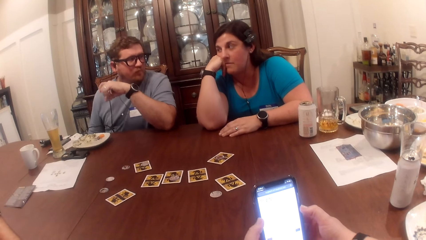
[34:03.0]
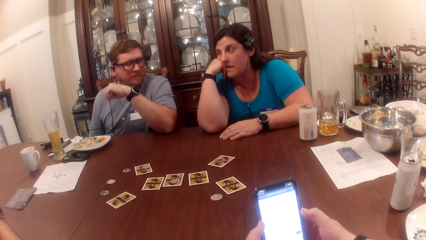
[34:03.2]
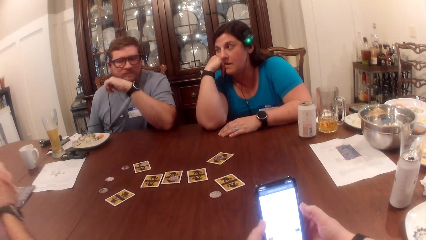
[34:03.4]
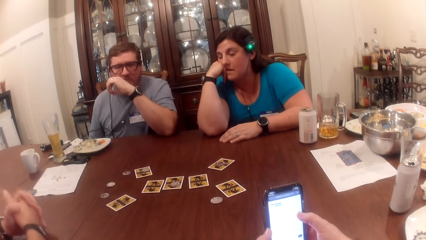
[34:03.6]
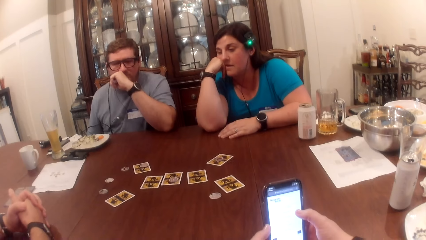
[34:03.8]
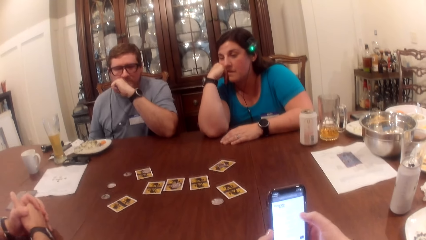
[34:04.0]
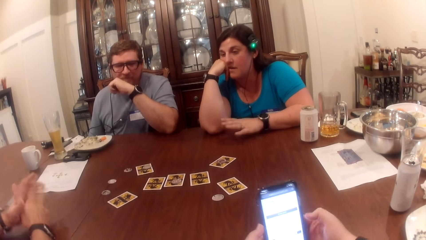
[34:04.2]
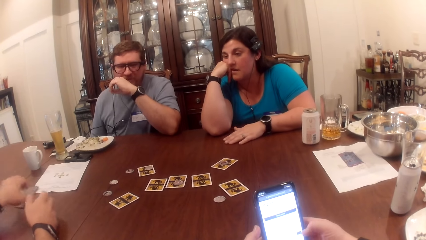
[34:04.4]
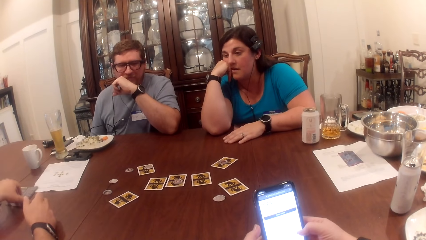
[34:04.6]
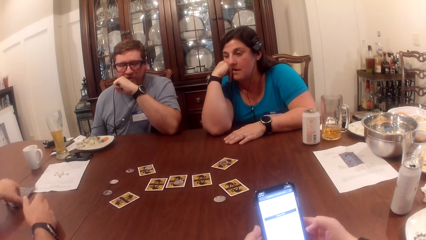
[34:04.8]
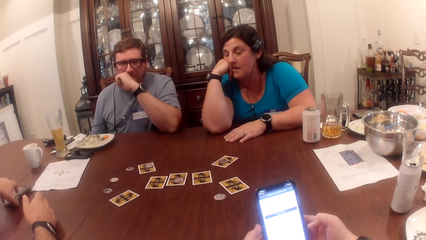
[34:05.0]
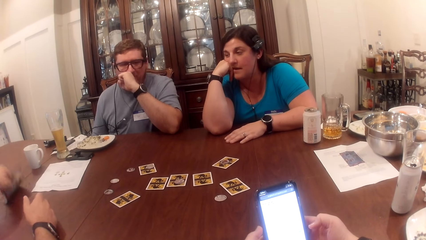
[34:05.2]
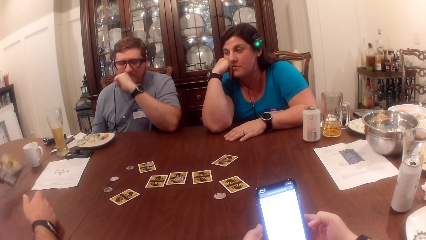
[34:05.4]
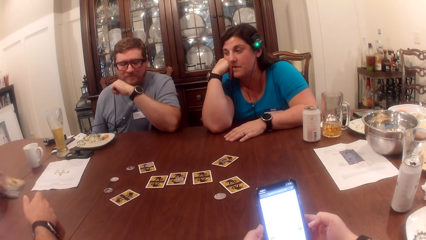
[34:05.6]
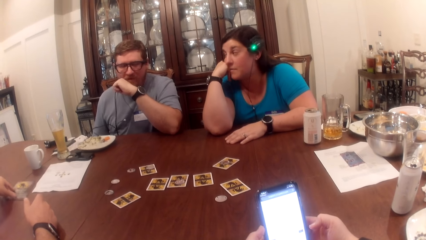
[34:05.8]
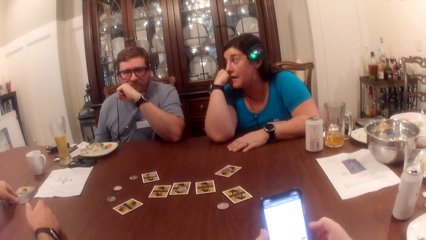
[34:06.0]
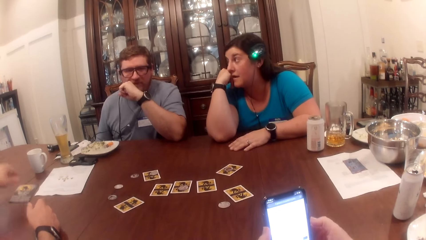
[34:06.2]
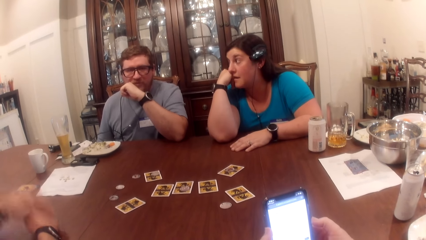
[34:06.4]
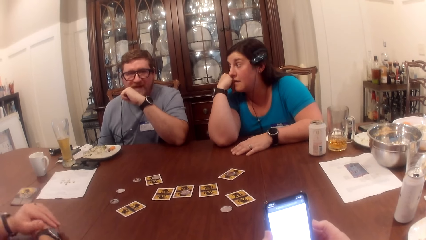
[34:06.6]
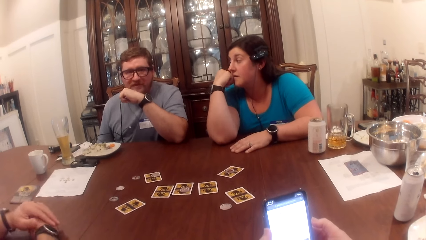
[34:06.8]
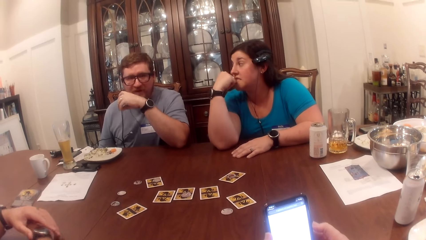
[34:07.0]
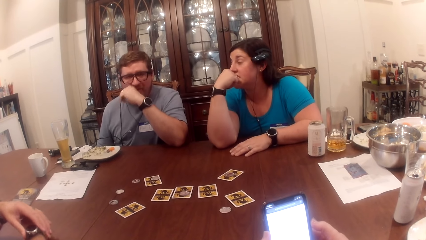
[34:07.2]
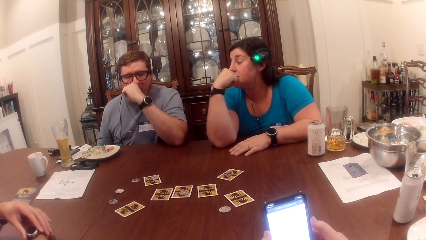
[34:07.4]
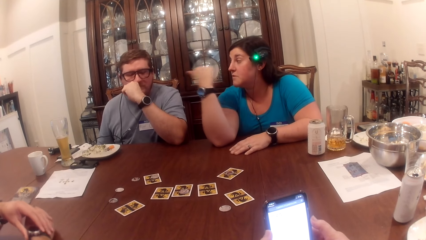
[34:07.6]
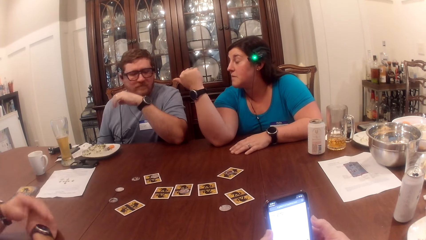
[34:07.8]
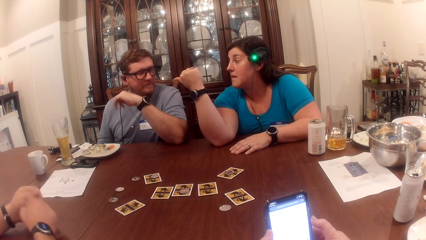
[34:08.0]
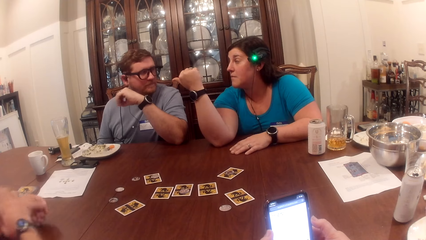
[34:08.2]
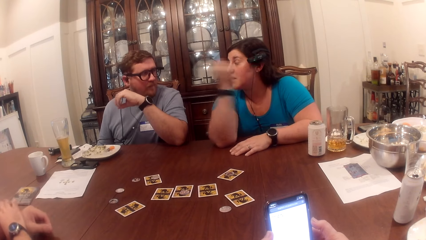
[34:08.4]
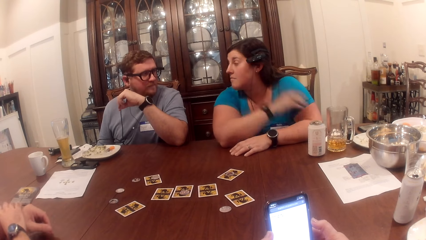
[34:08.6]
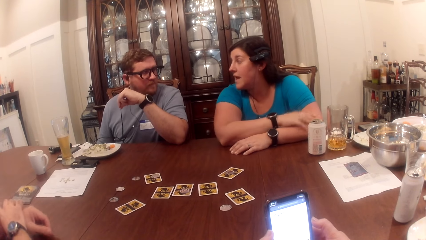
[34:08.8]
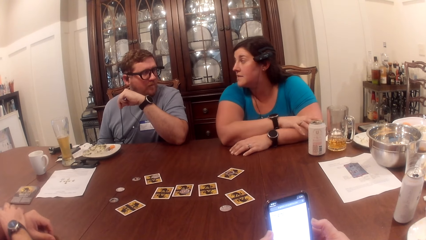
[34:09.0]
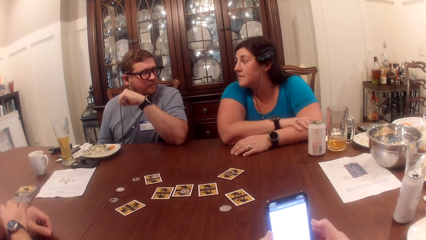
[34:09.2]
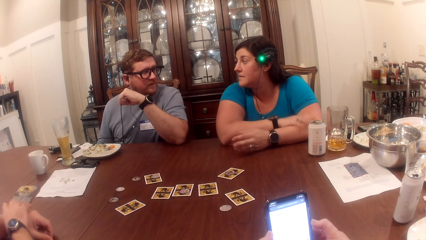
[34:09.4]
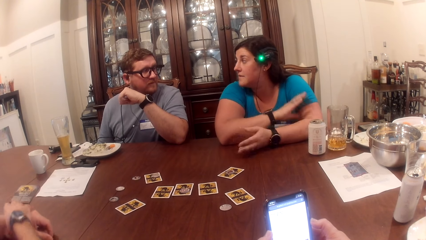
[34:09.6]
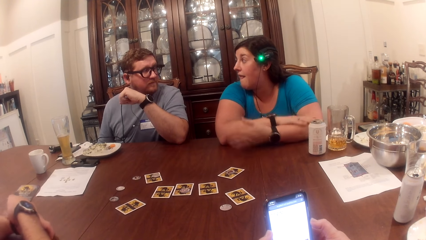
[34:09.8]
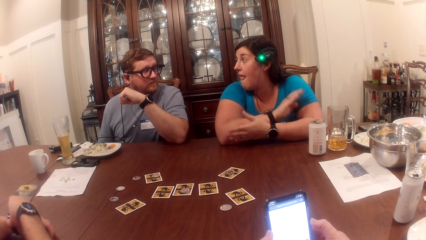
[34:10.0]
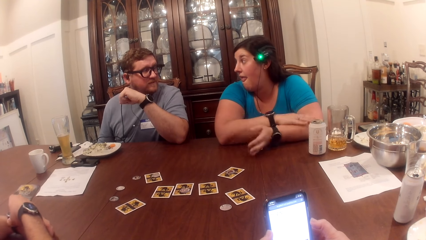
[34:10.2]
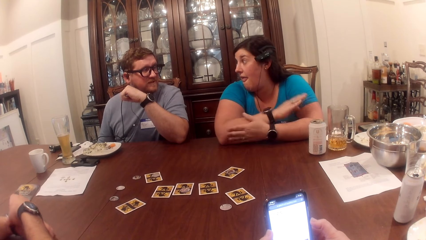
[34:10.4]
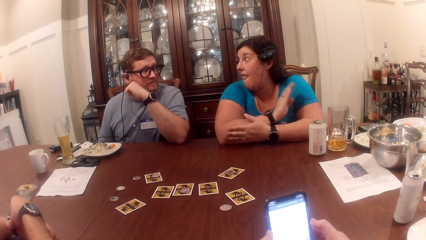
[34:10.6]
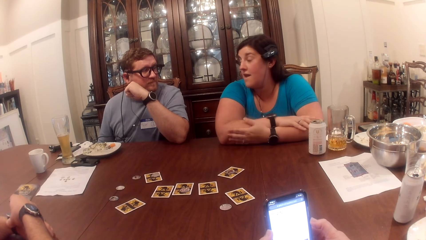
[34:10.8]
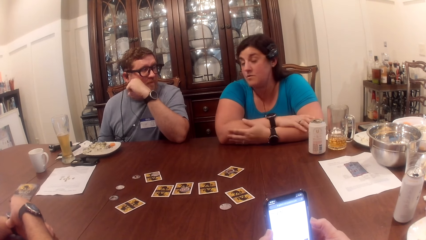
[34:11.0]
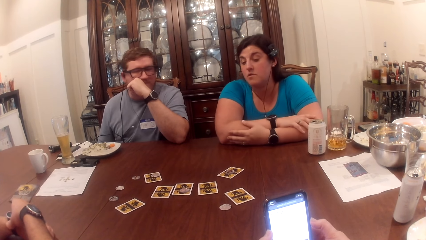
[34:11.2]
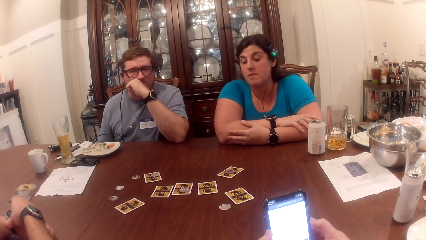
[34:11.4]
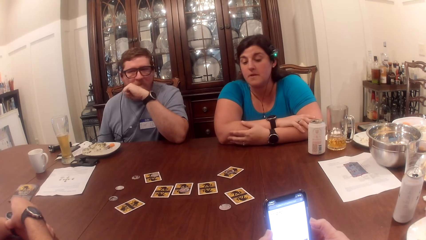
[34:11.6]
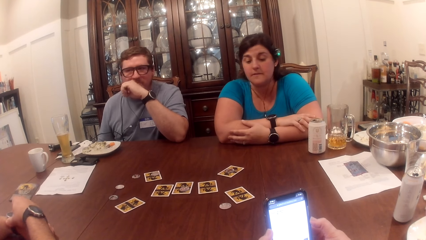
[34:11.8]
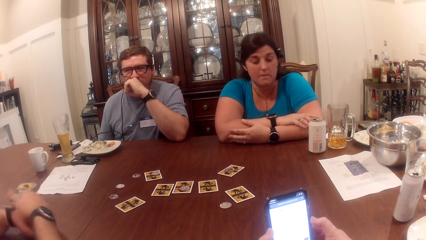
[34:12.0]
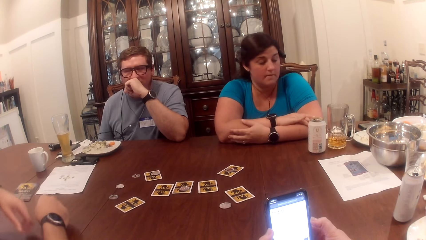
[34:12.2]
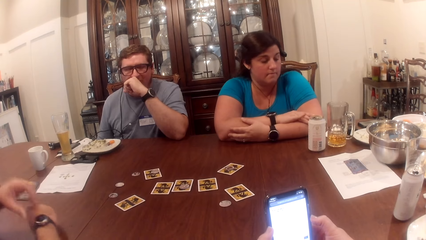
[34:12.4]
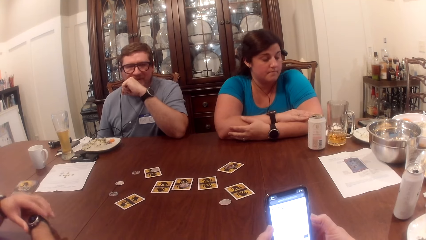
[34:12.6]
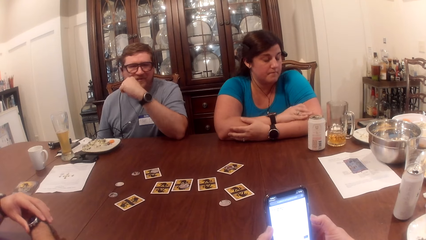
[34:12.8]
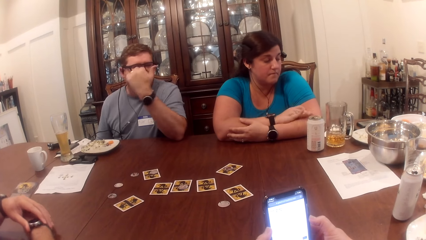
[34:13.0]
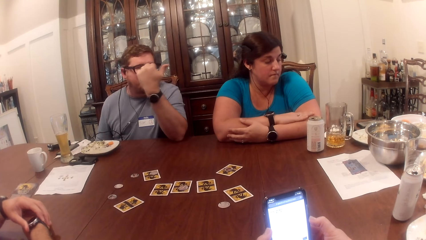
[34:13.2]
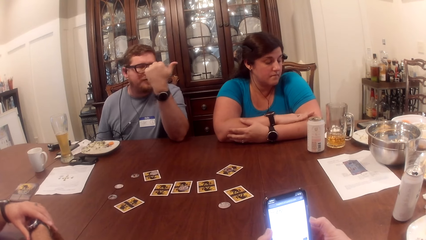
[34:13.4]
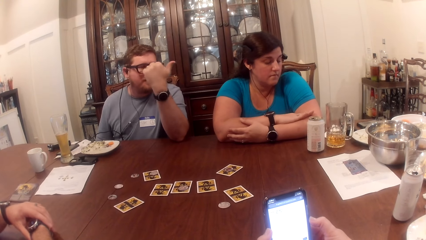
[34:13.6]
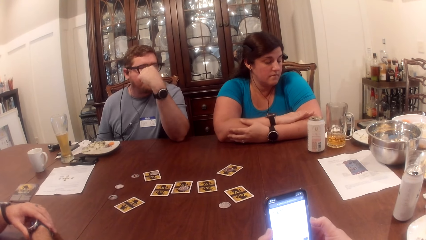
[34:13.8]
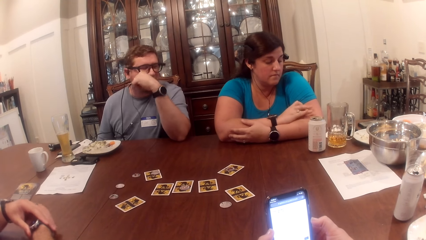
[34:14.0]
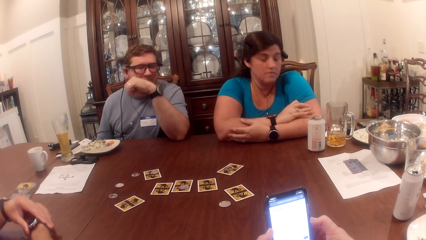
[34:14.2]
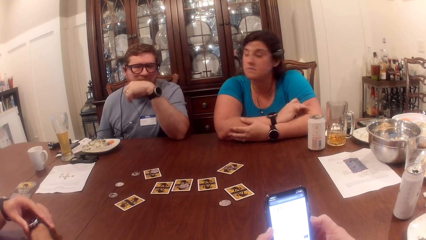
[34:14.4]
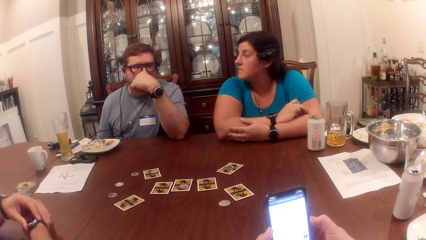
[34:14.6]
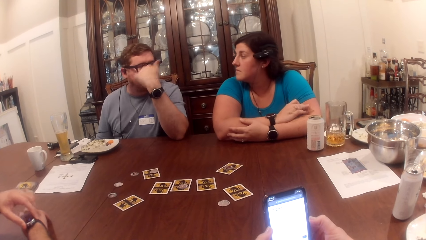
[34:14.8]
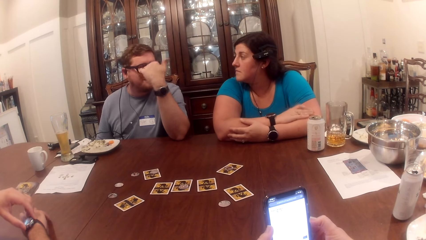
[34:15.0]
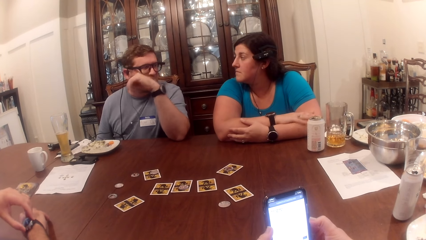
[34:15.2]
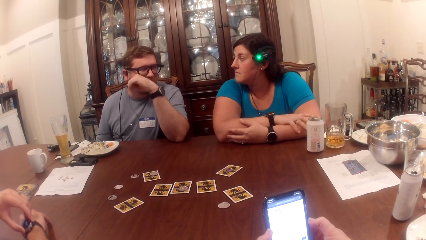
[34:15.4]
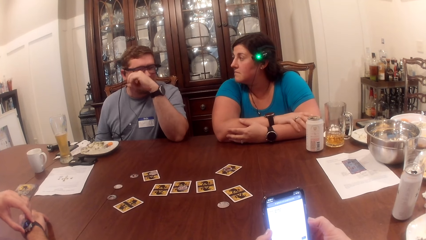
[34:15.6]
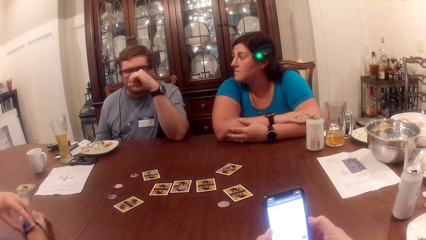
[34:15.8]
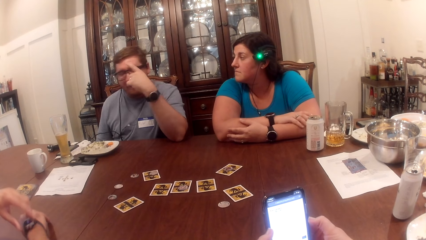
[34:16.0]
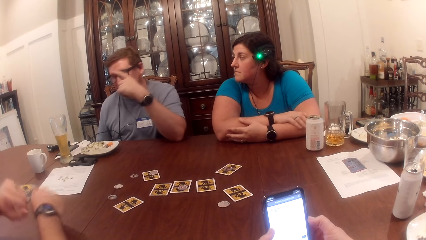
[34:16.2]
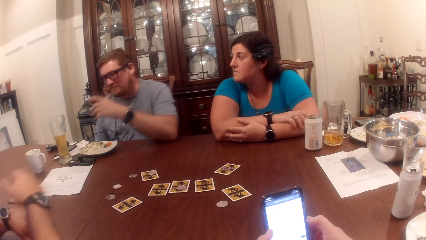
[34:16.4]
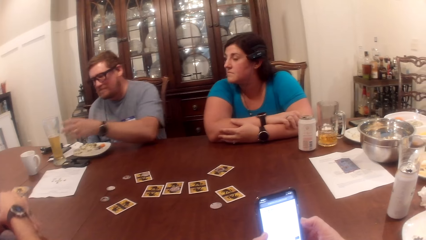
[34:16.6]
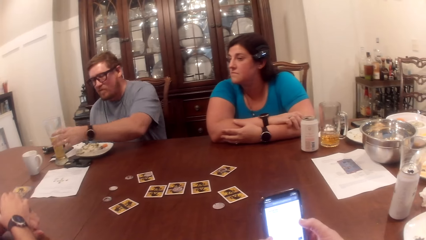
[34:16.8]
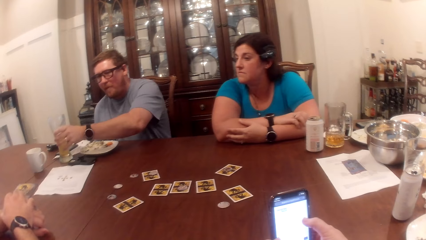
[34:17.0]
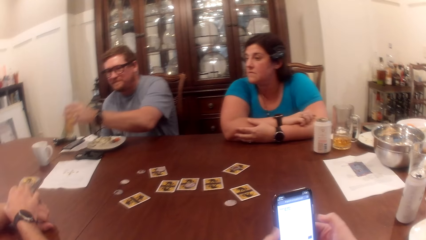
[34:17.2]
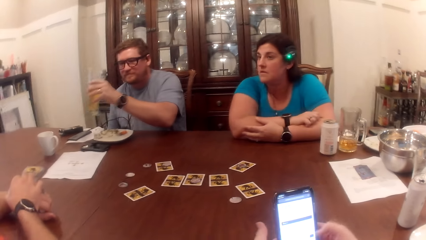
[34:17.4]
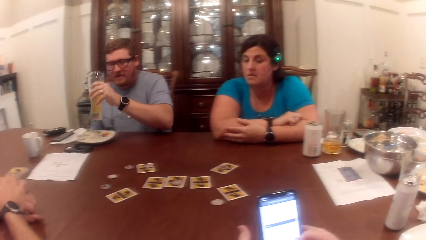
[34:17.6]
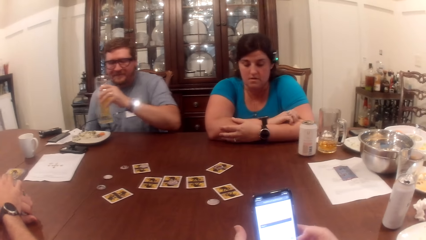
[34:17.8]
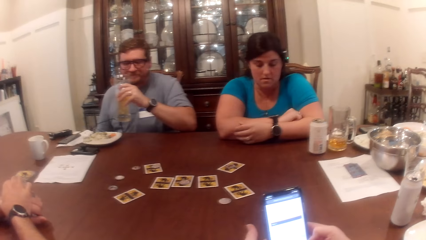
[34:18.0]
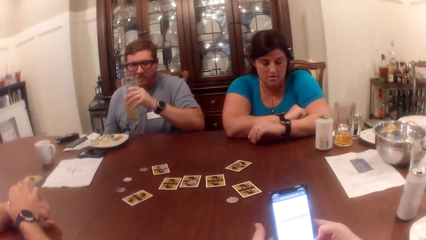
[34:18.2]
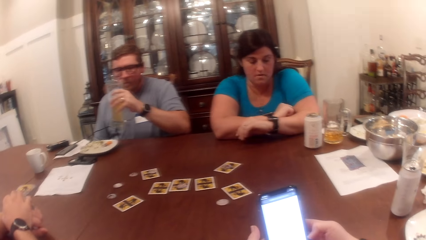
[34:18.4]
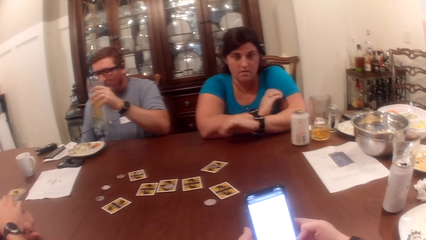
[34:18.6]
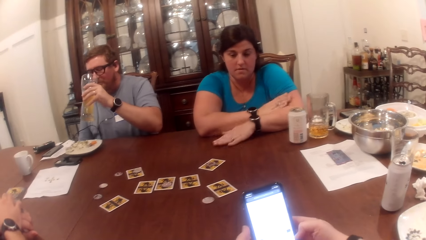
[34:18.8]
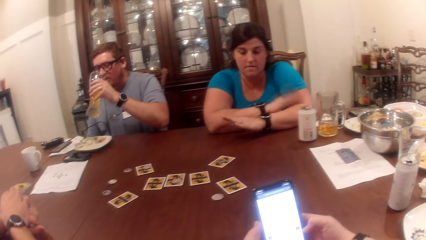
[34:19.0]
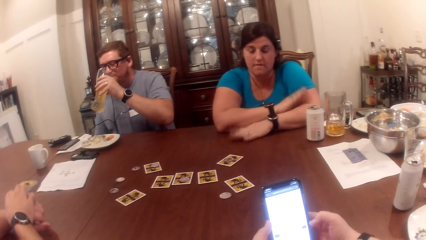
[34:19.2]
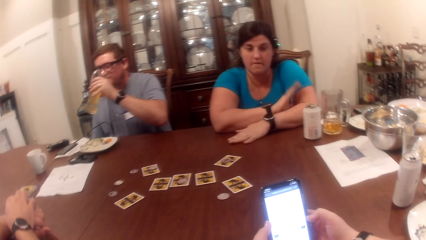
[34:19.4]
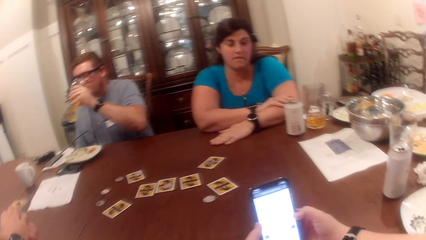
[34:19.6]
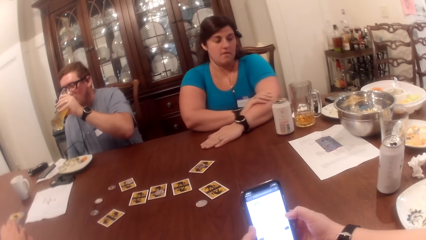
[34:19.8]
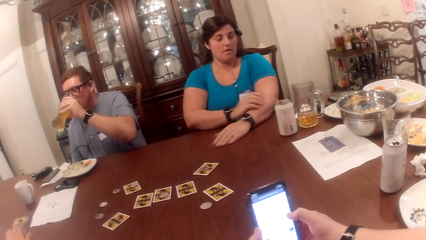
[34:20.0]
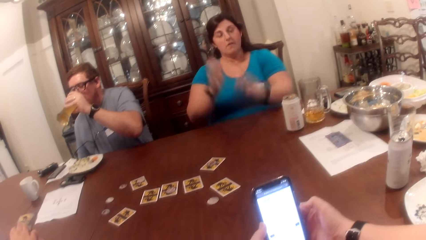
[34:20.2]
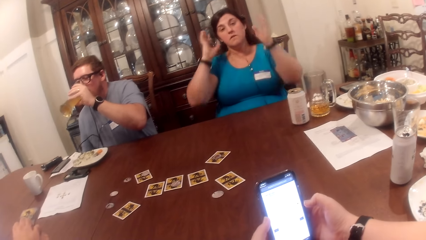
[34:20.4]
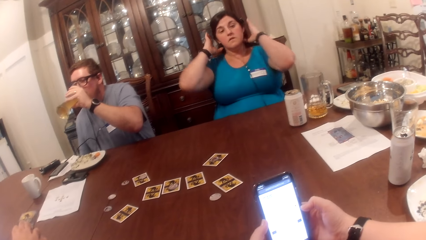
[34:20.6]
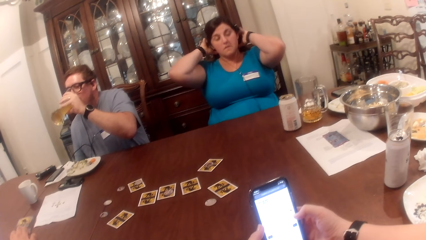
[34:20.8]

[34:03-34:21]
A man picks something. He turns over the card on the table with his left hand and places something on the table. He scratches the left hand, stares at the watch and touches the watch. He picks a glass cup from the table with his left hand and drinks beer or juice from the cup in his left hand. A woman hits the table with the hands.
